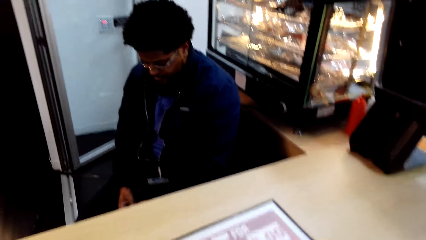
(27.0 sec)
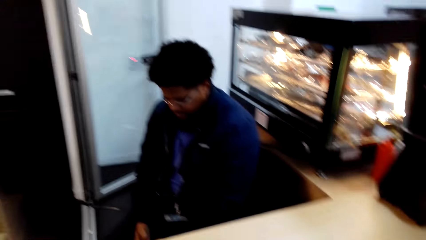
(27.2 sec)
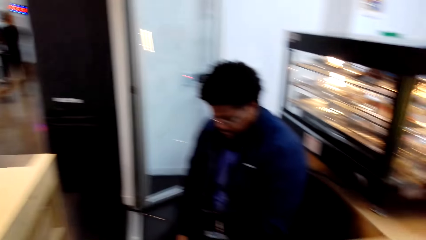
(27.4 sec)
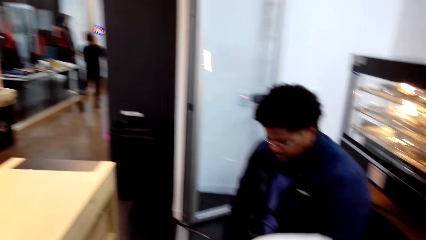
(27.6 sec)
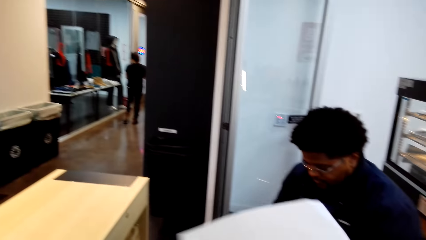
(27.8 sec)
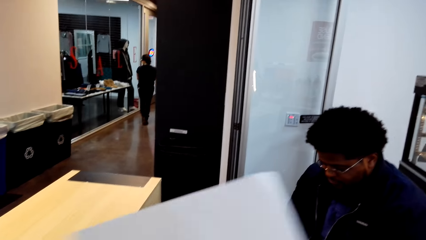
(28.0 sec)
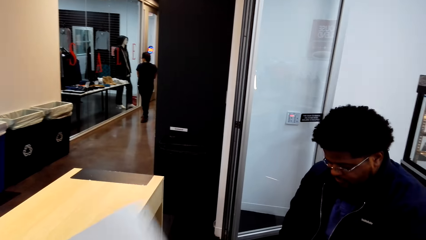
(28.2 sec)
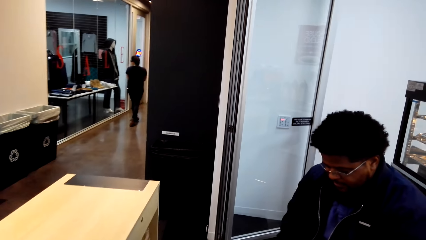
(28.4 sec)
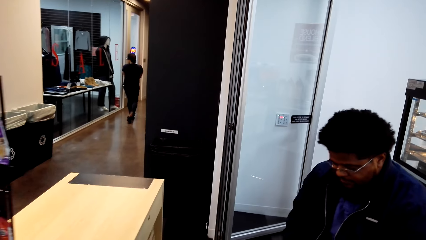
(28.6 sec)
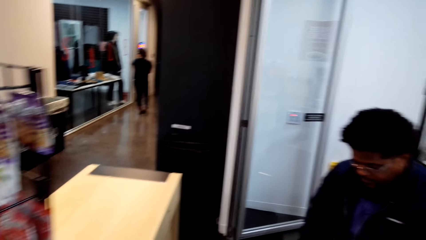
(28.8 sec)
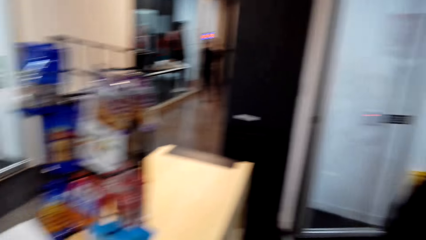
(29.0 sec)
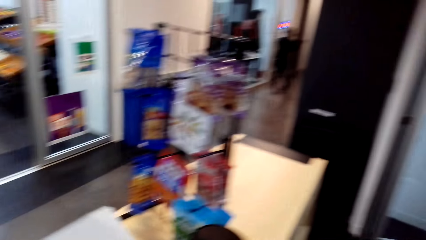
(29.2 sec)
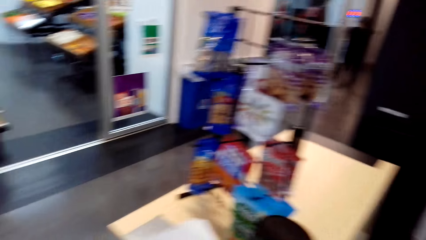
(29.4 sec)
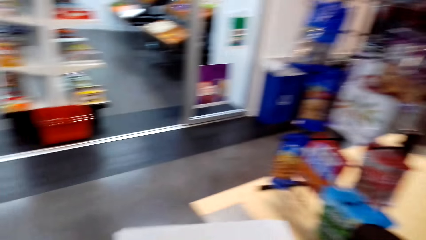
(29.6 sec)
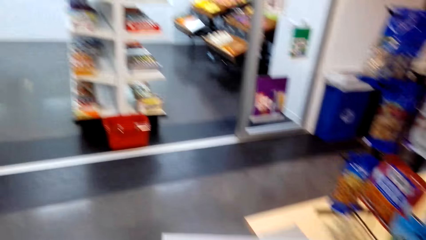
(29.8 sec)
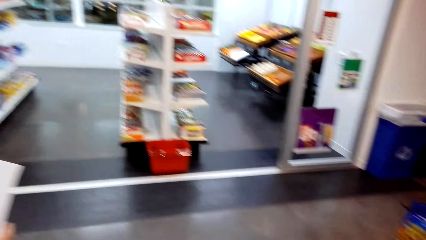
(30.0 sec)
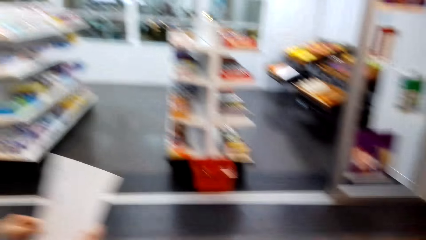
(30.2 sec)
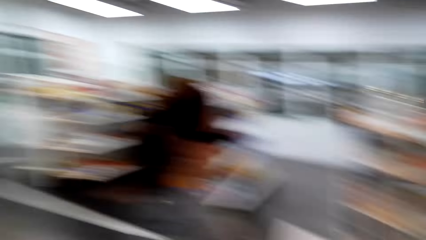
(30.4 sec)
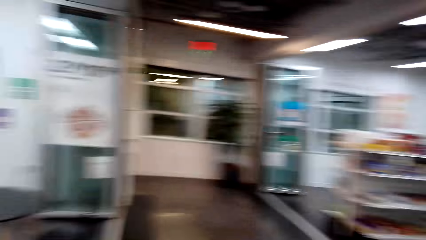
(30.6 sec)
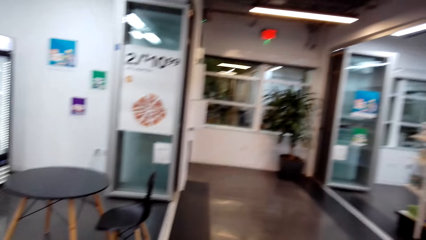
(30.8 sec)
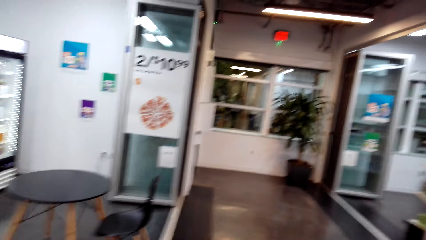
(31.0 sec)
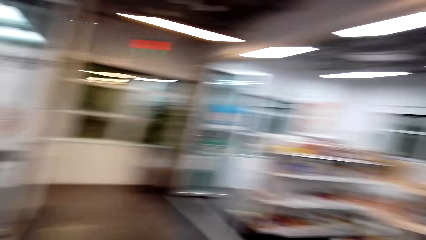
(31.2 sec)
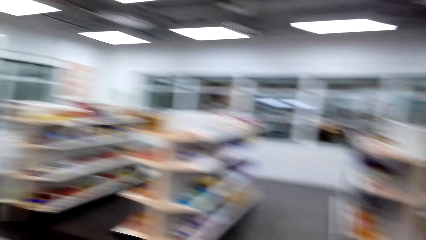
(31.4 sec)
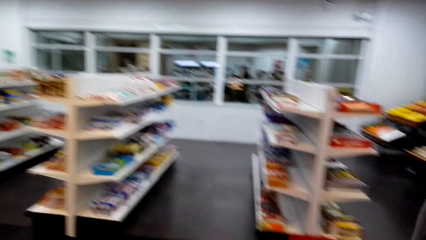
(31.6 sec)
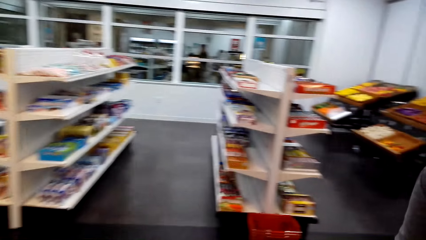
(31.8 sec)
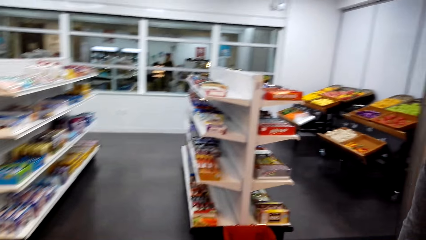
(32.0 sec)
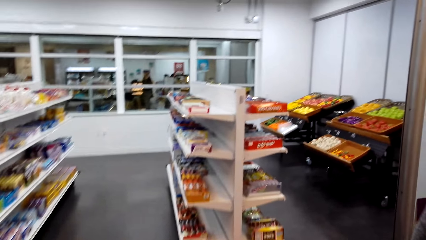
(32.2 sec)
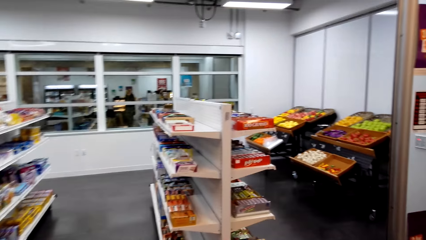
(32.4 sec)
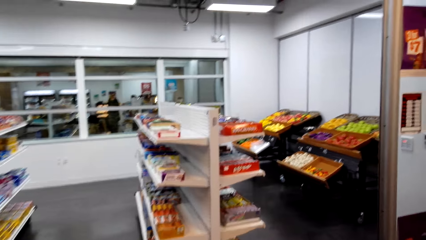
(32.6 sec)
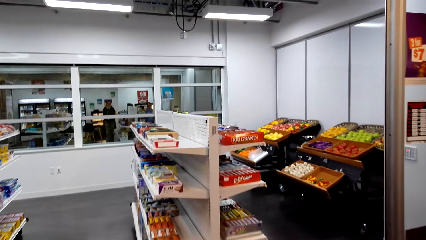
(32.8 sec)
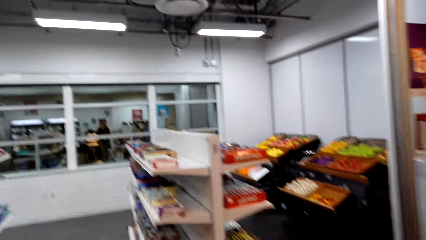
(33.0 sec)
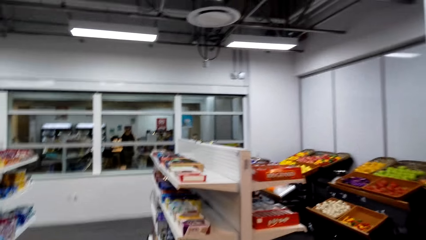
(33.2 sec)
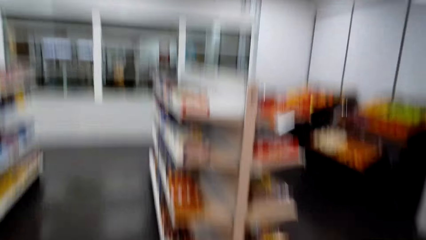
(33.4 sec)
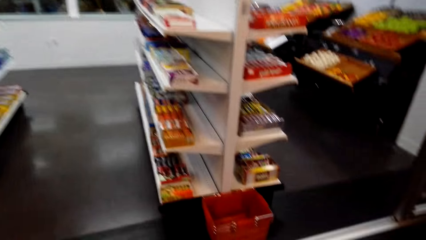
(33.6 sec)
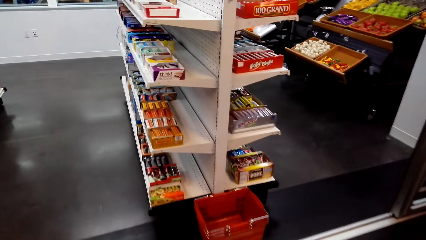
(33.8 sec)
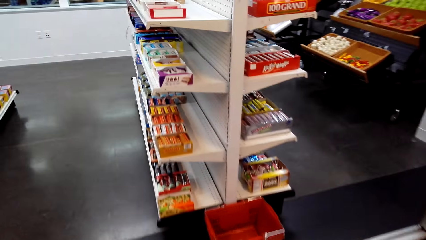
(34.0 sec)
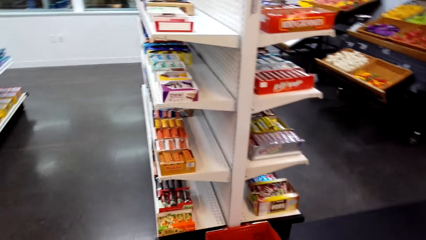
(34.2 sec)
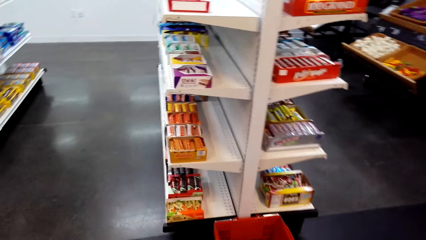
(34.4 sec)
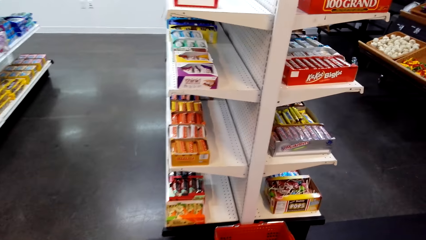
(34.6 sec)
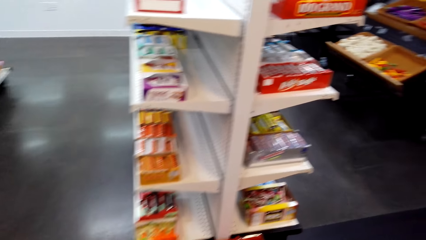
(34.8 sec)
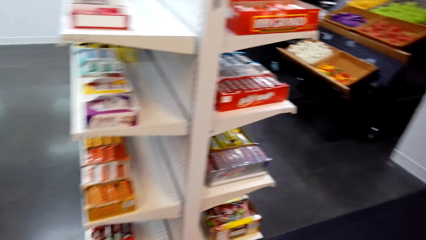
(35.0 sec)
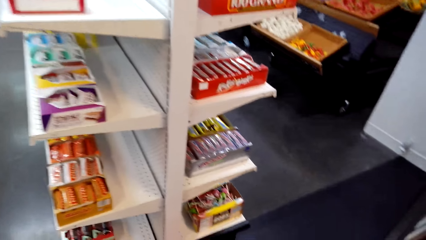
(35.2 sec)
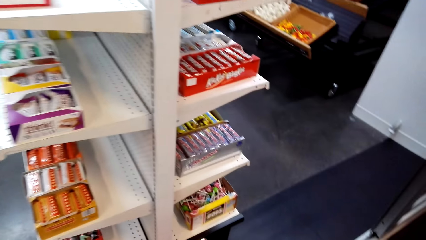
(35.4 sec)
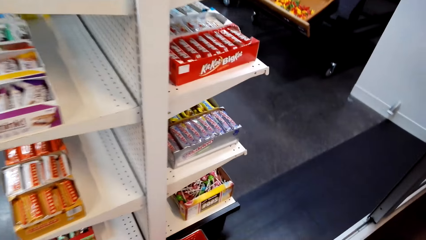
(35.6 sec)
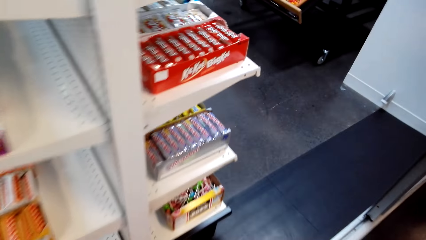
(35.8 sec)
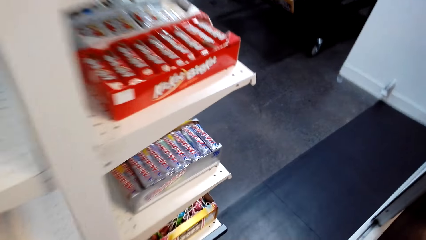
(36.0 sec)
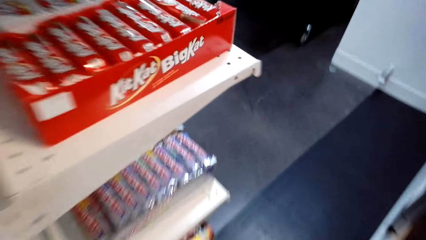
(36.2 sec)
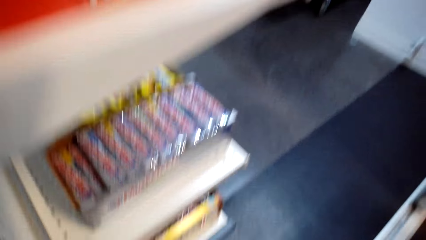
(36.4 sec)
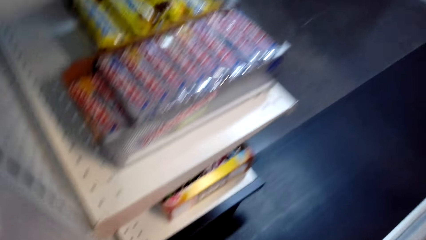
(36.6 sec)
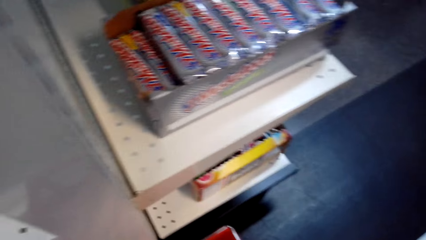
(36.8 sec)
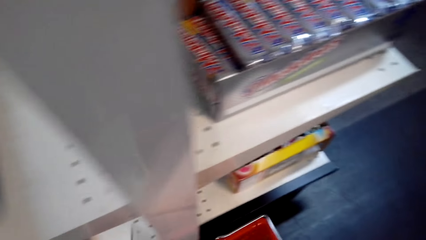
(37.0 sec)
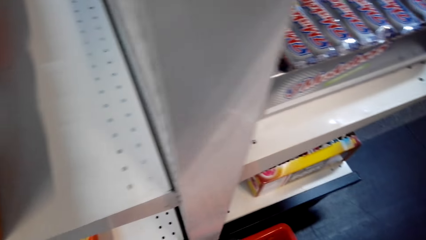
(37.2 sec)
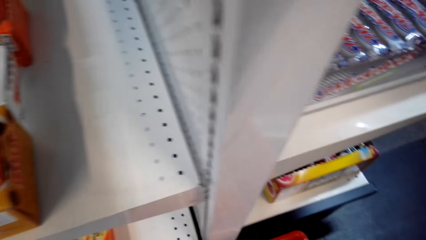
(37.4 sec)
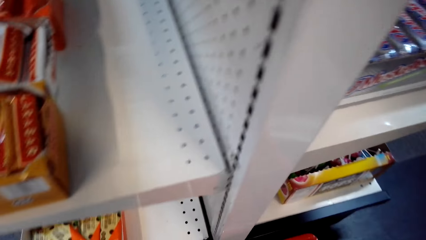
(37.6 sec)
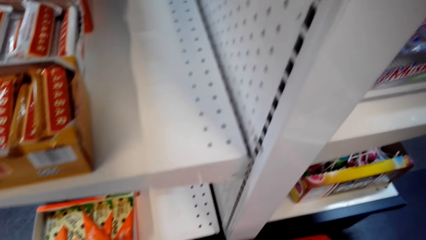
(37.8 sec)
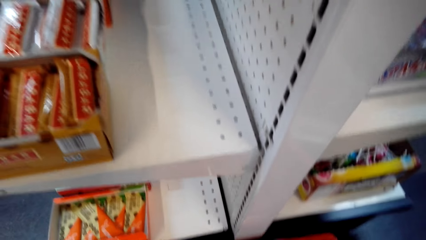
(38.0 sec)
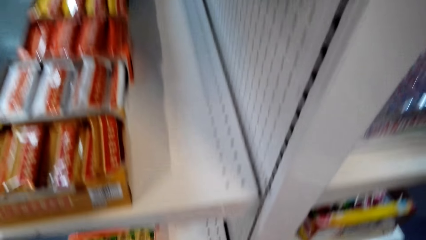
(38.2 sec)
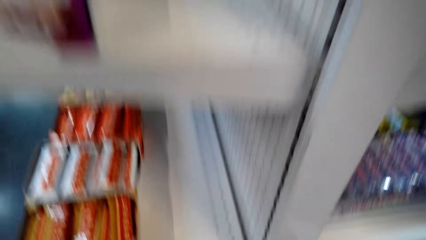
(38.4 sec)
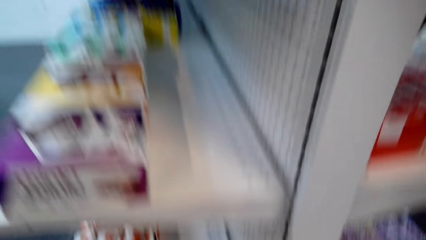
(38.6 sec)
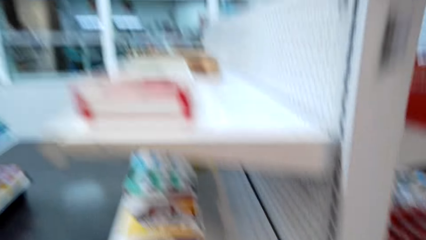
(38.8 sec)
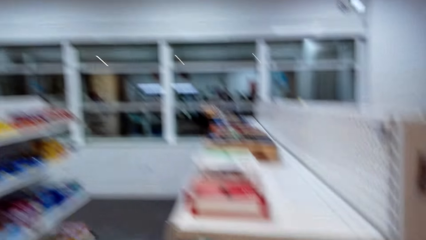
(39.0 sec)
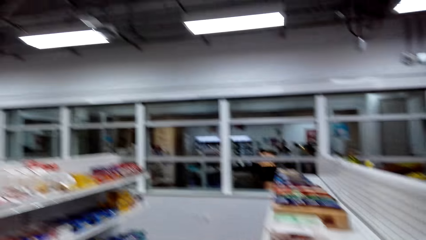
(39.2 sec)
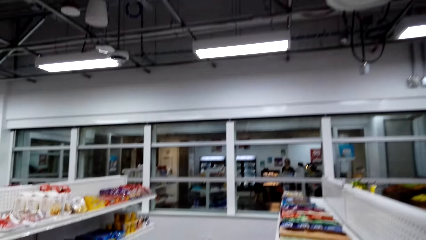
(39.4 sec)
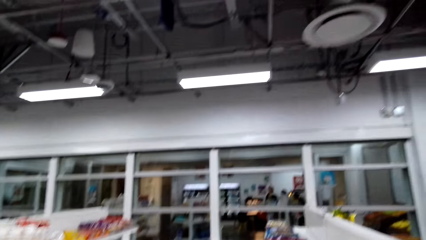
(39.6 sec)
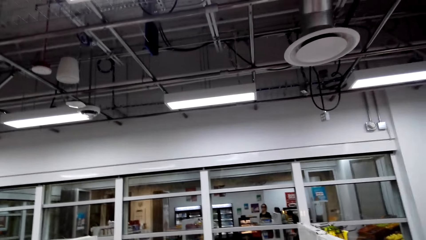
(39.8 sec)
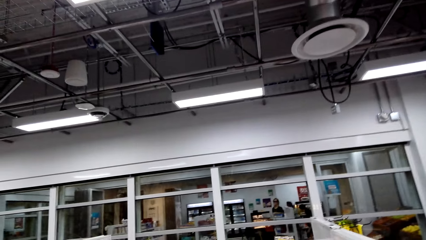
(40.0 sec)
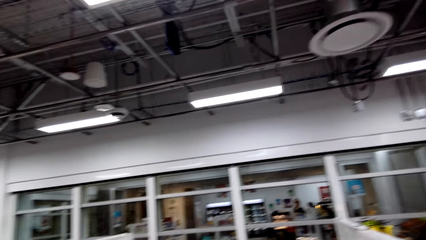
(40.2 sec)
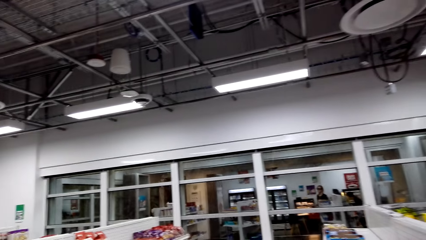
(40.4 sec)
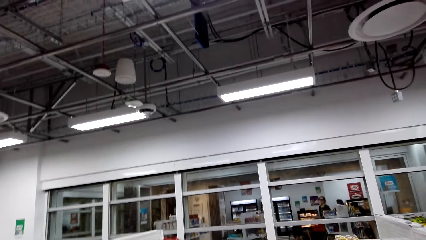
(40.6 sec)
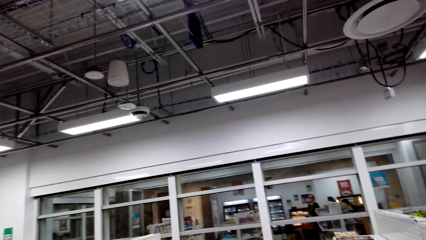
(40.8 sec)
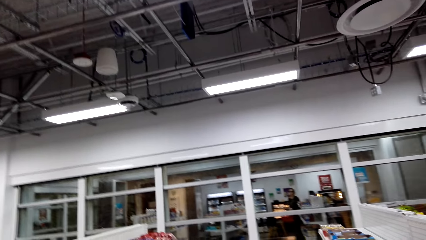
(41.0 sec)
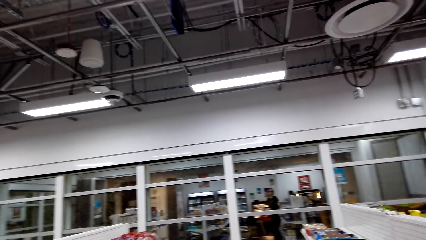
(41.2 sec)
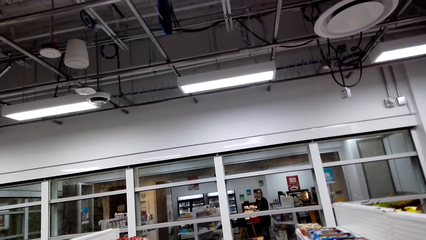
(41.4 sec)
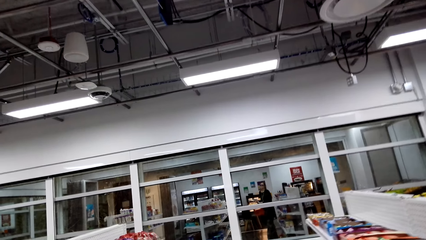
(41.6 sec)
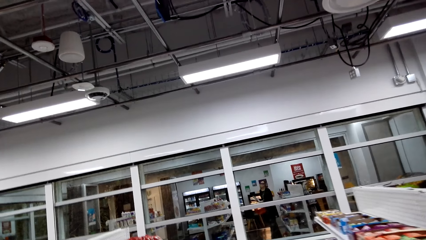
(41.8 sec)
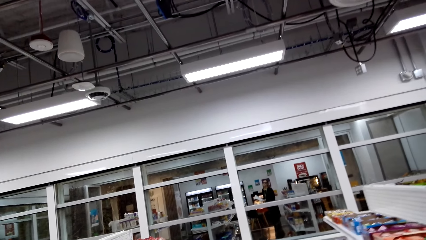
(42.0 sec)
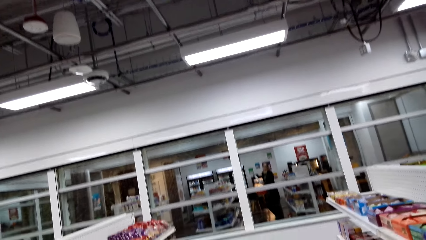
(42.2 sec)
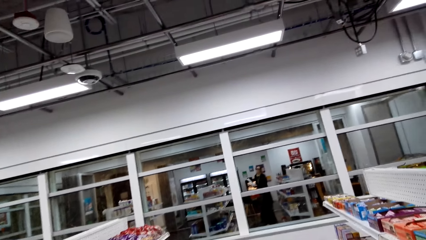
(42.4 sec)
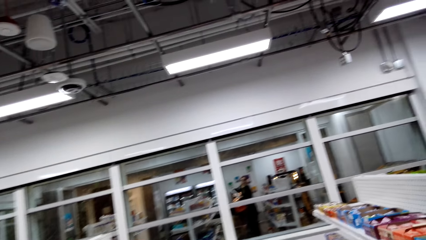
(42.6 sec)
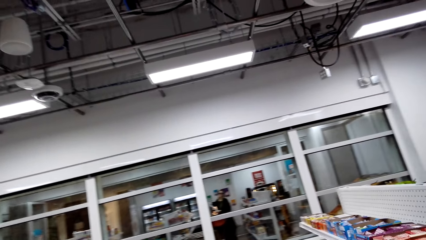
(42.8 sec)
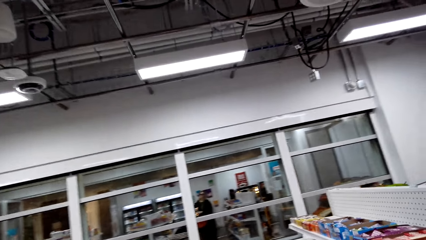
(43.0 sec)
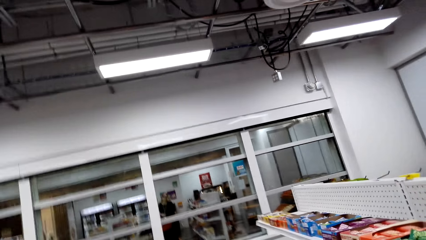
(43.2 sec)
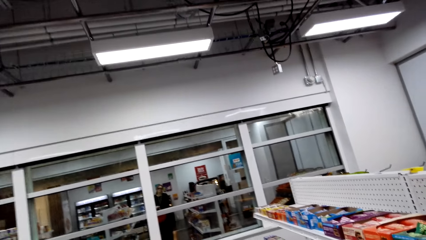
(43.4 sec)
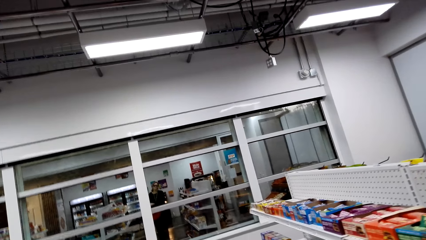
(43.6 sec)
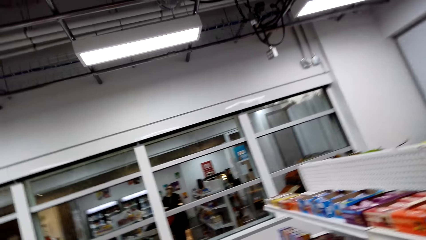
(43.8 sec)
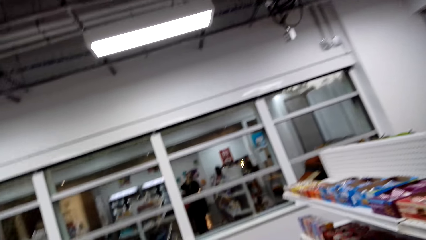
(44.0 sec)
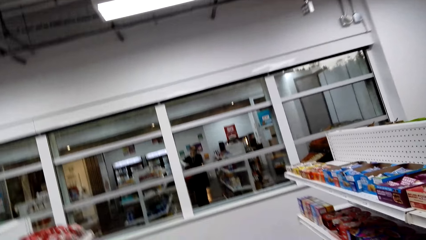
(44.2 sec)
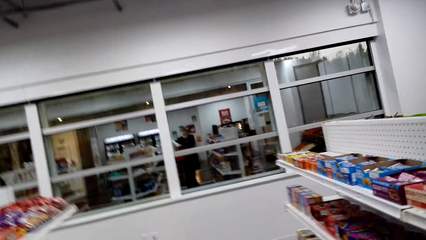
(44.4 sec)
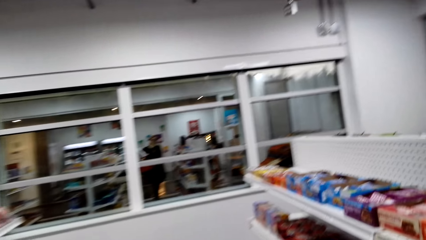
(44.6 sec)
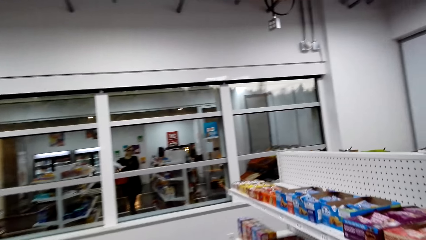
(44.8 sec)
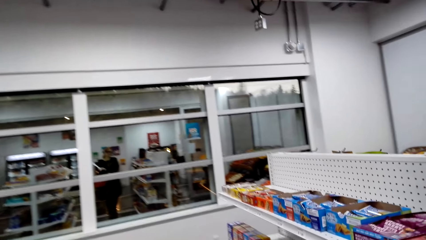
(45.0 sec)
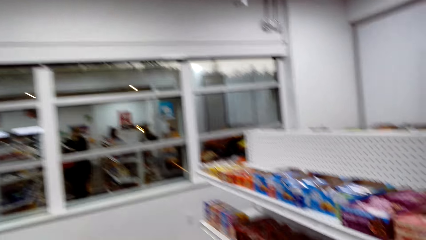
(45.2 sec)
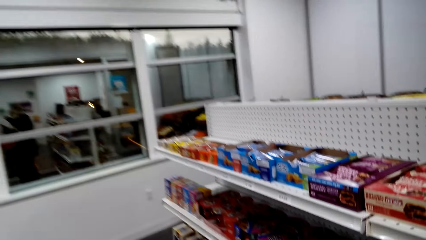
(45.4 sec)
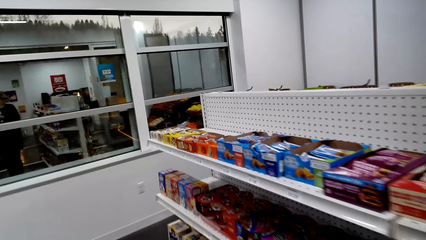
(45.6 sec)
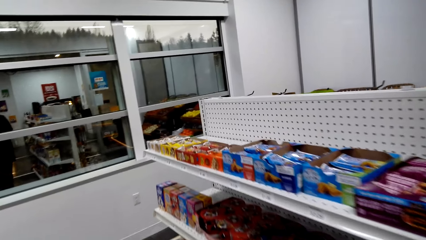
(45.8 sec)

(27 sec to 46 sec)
The cashier sits beside the counter. The camera wearer carries a paper, and adjusts the list paper in the hands. They look around in the supermarket. They walk around in the supermarket. They view items on the supermarket shelving. They bend beside the shelf. They walk around in the supermarket.
